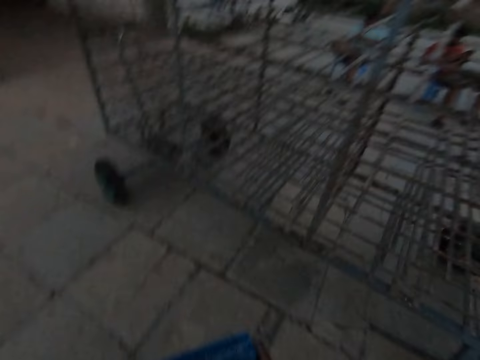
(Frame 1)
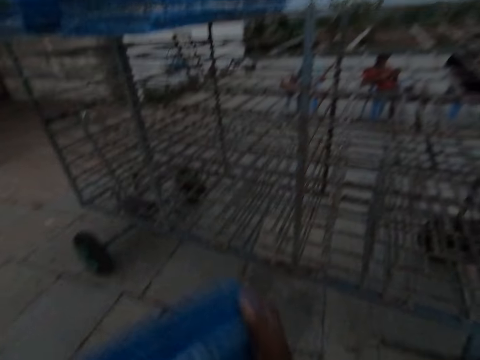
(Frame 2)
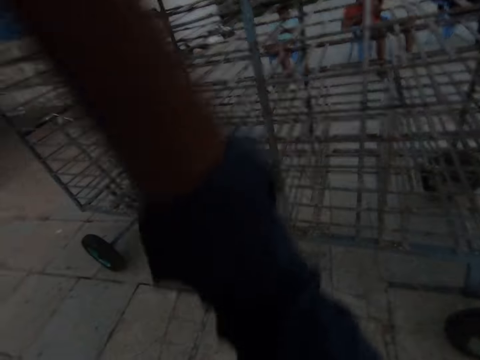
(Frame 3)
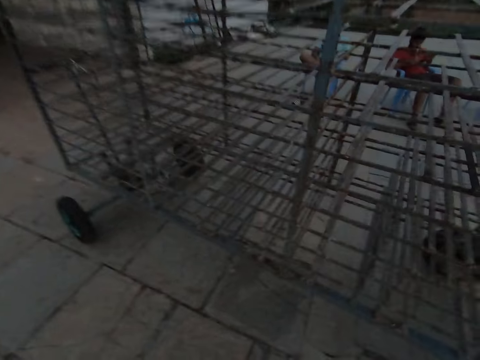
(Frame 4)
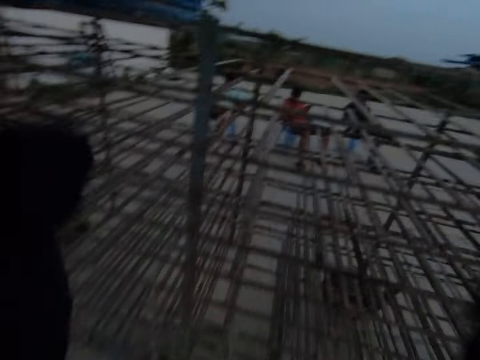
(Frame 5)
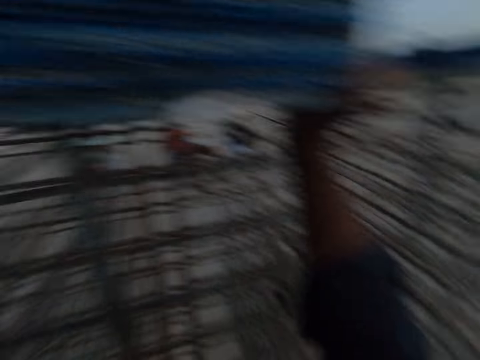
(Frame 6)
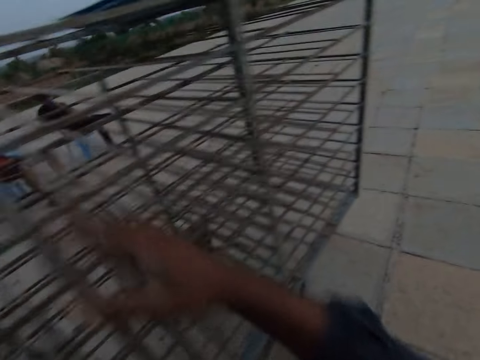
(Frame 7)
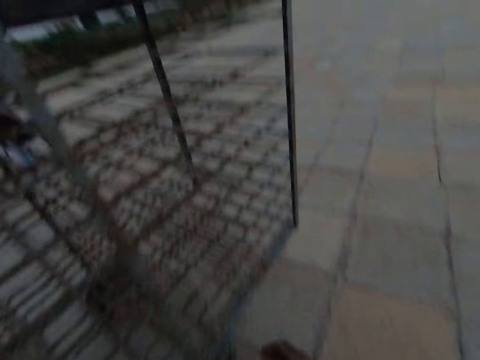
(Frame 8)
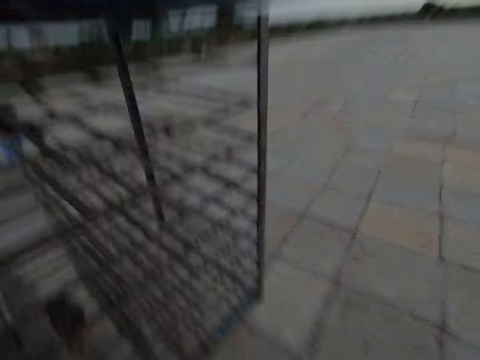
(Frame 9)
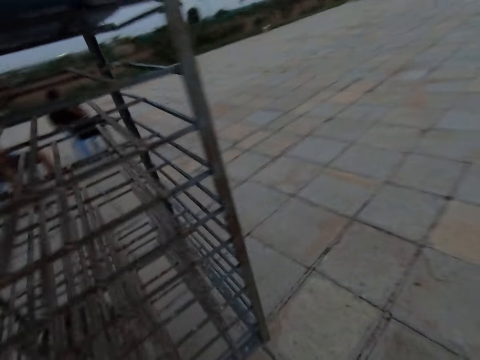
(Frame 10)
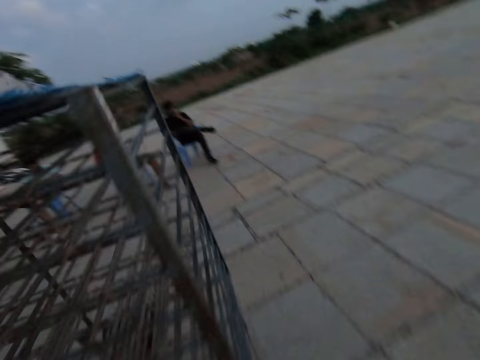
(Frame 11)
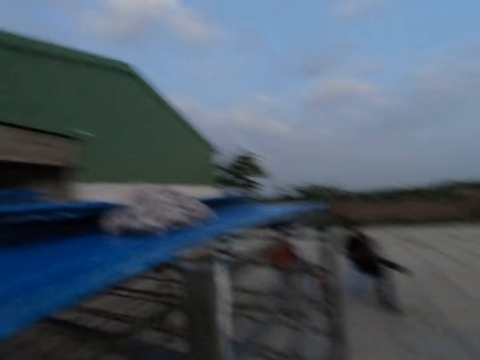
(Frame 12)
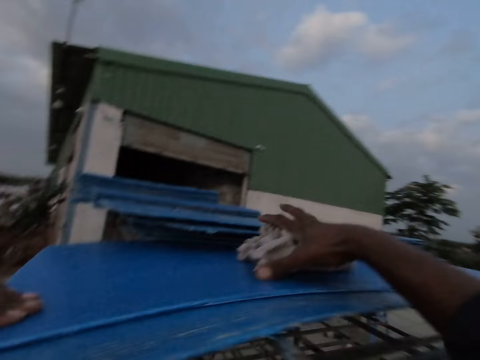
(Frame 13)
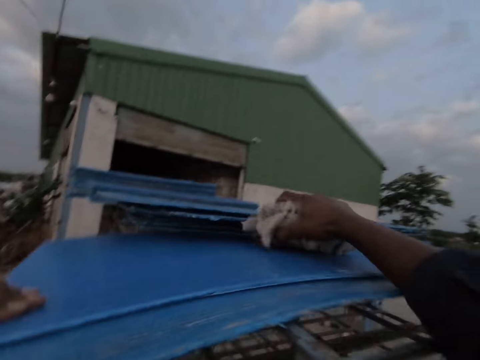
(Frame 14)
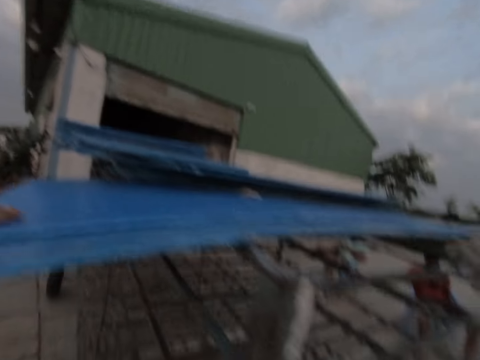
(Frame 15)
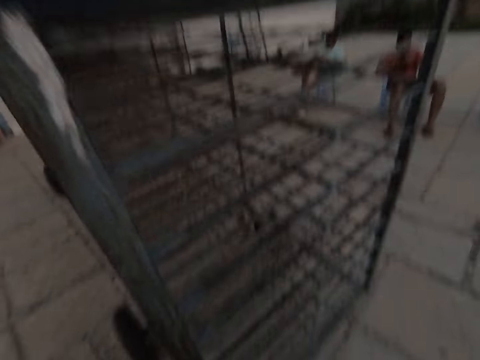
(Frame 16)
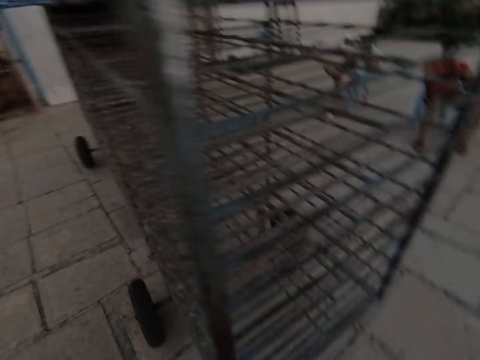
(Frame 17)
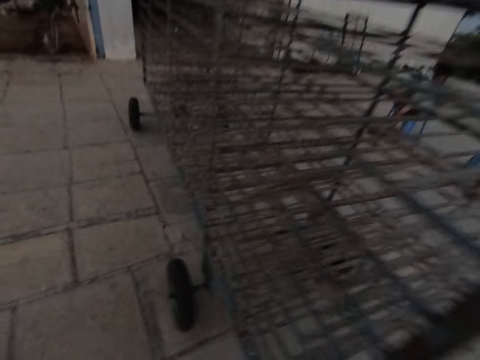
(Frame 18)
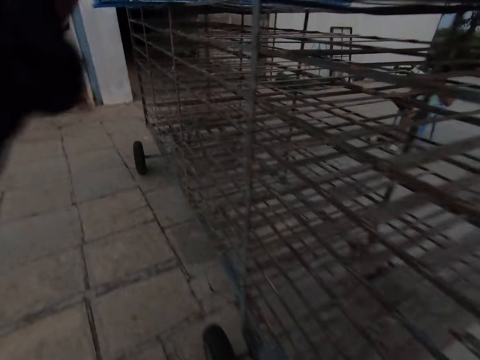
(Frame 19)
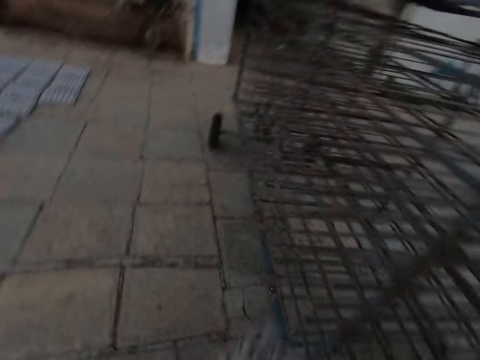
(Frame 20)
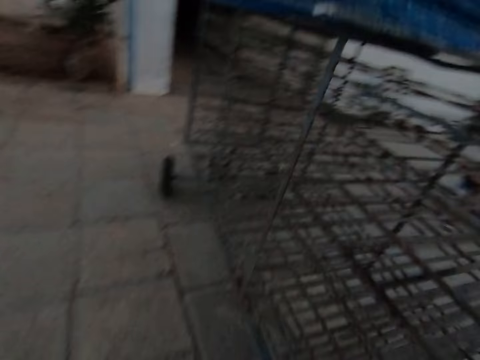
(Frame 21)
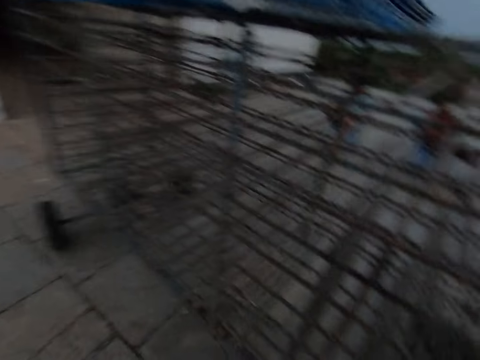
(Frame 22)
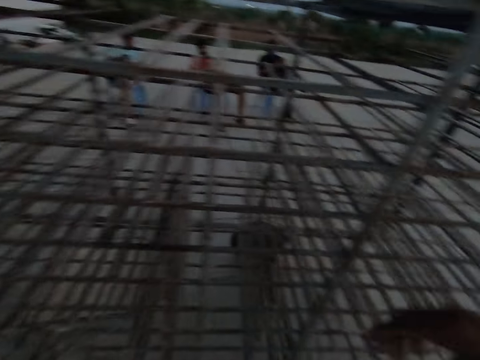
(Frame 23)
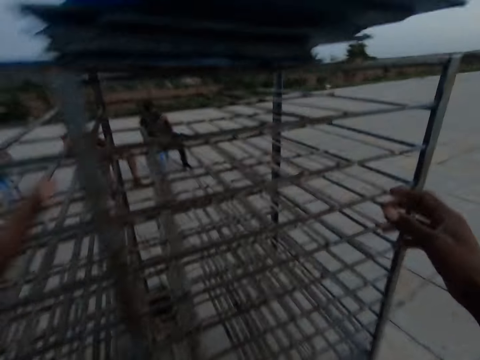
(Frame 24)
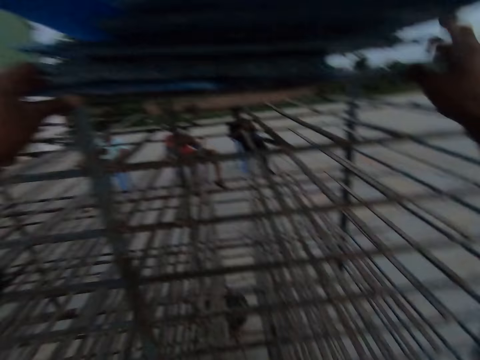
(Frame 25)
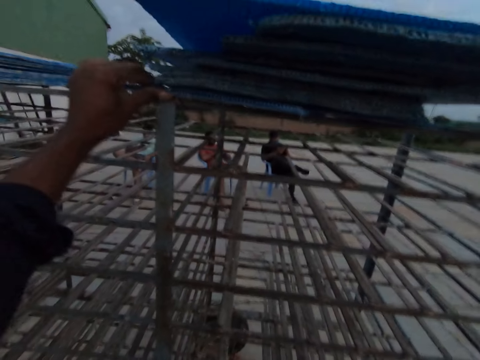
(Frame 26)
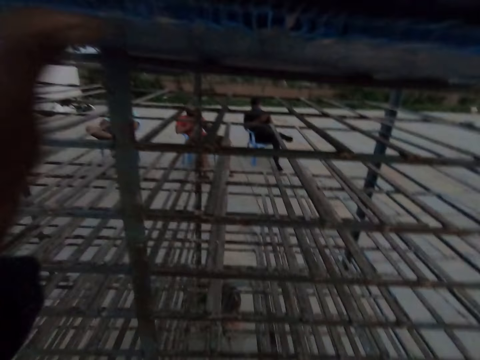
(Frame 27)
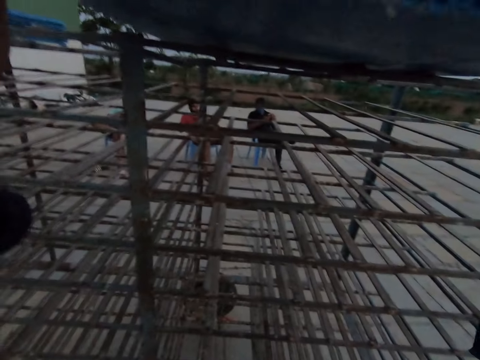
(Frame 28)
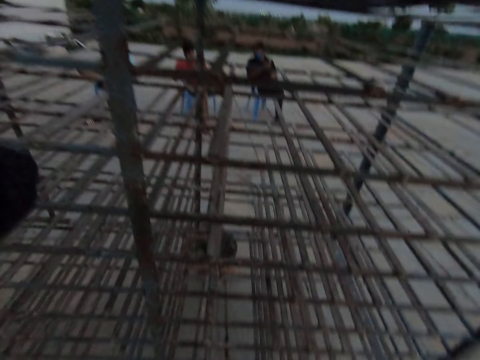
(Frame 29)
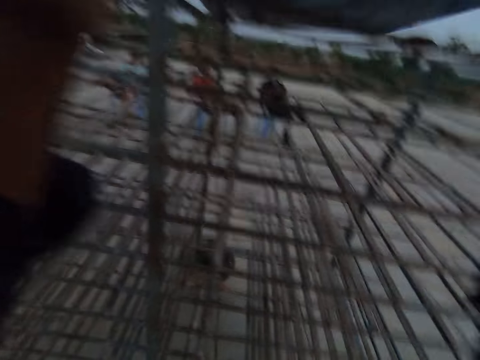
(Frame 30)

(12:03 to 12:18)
The camera wearer raises the boards in his hands. He drops the blue boards in his hands on the top of the rack. He lifts a cloth on a blue board on the top of the rack with his right hand. He drops the cloth in his right hand on the boards on the top of the rack. He lifts the blue boards on the top of the rack with his hands.

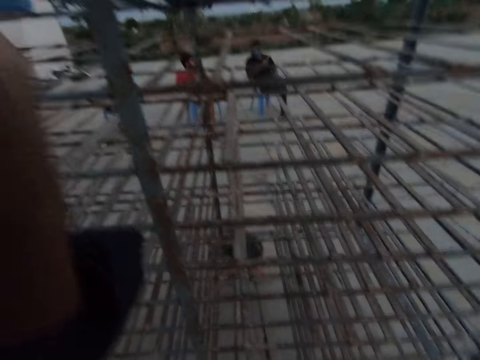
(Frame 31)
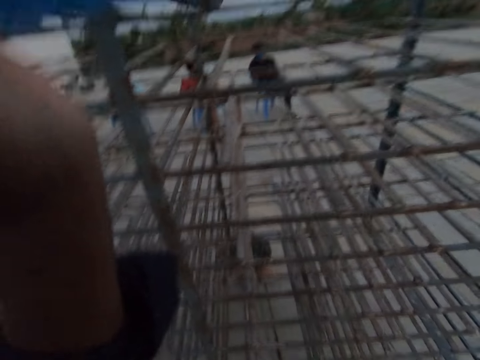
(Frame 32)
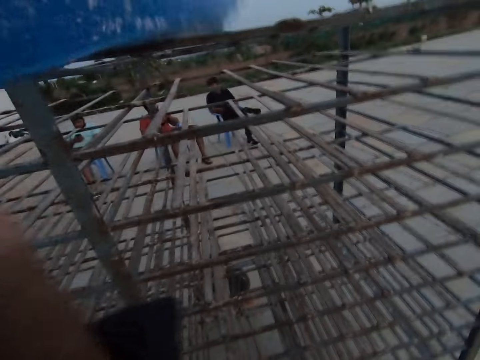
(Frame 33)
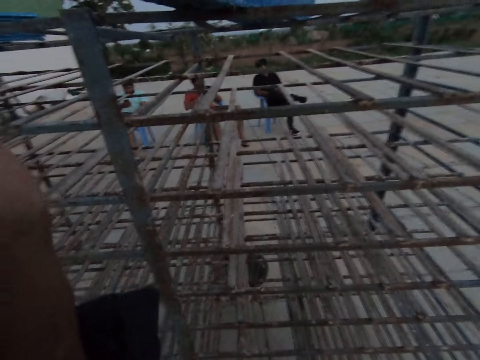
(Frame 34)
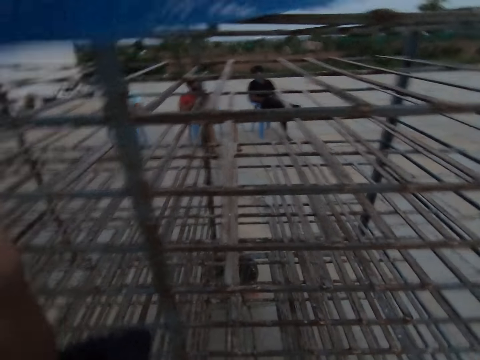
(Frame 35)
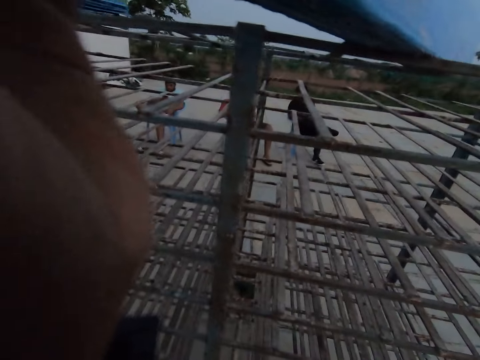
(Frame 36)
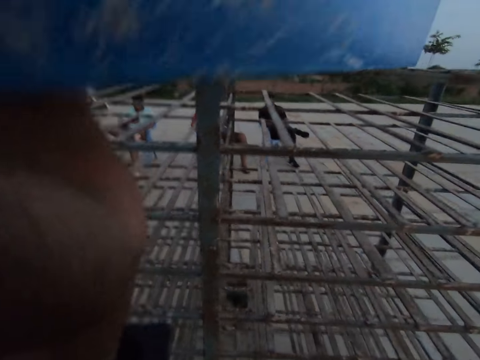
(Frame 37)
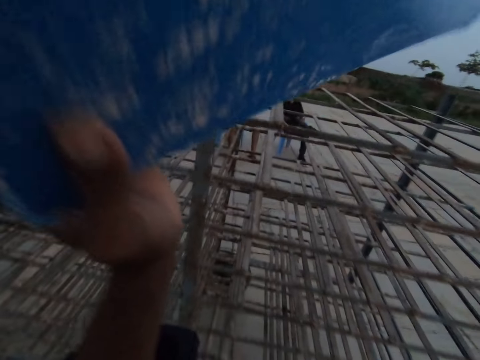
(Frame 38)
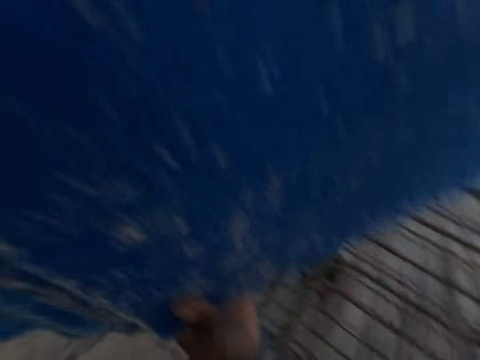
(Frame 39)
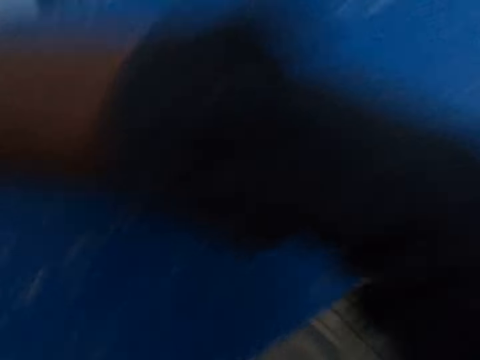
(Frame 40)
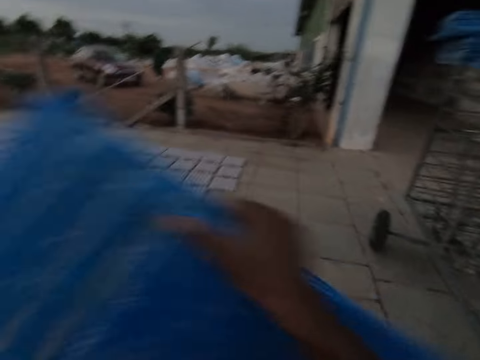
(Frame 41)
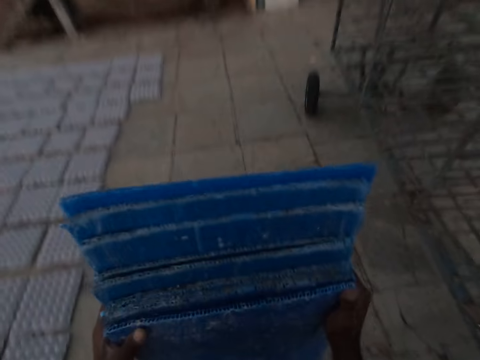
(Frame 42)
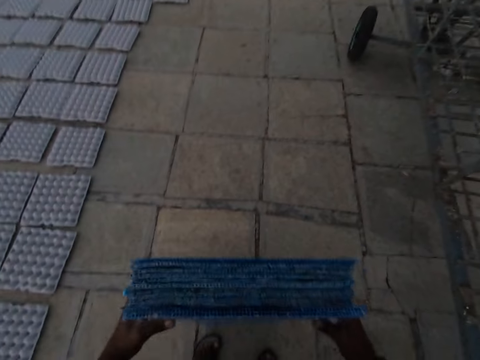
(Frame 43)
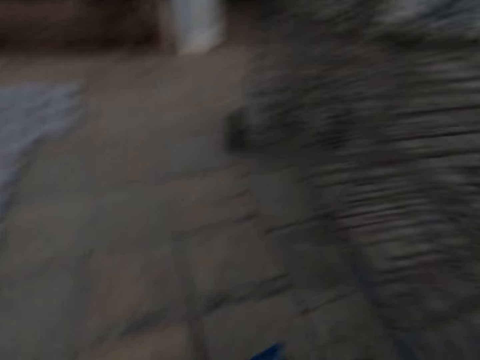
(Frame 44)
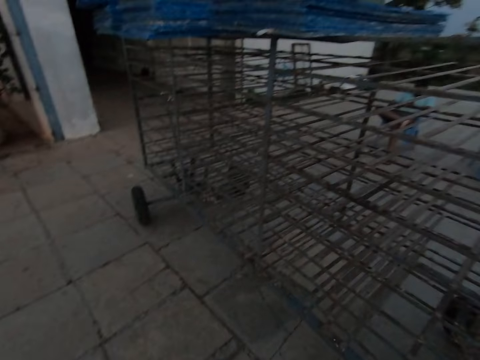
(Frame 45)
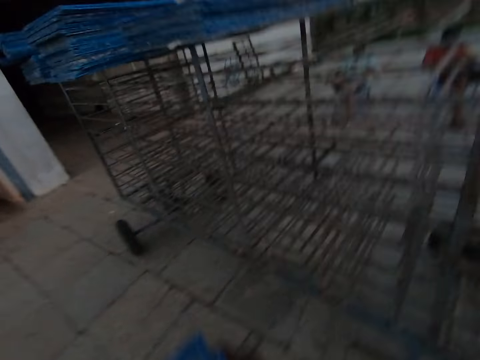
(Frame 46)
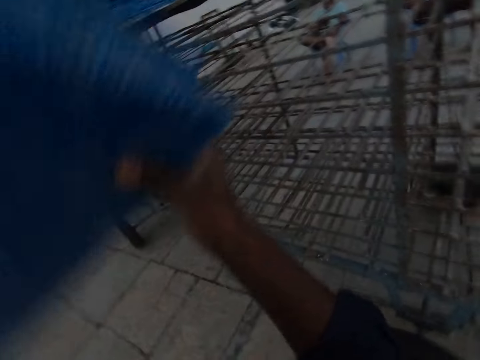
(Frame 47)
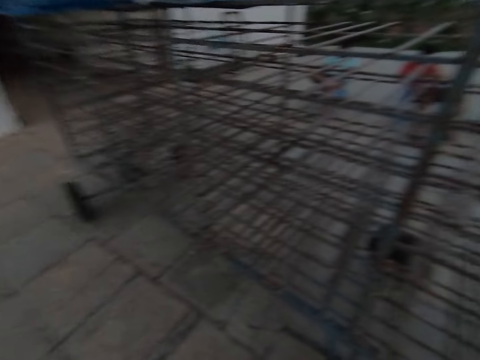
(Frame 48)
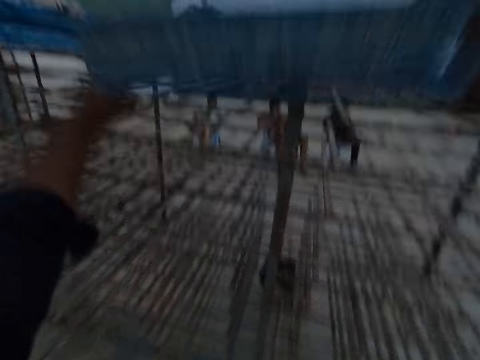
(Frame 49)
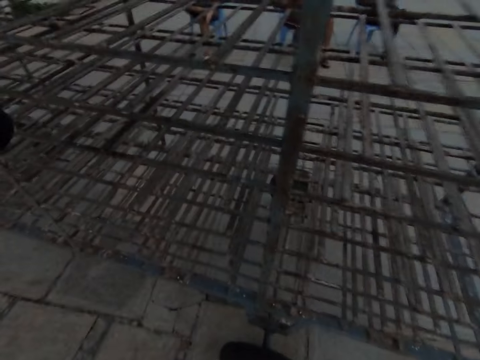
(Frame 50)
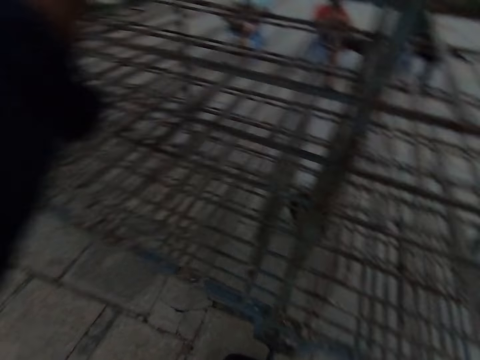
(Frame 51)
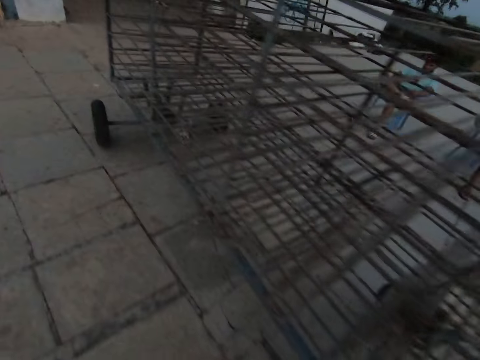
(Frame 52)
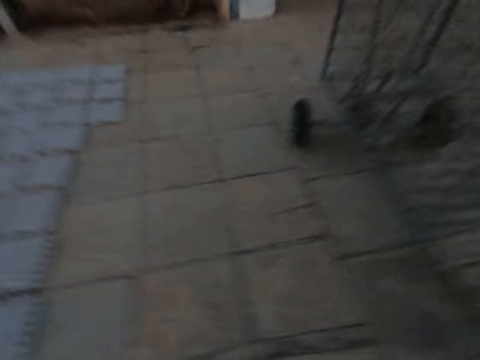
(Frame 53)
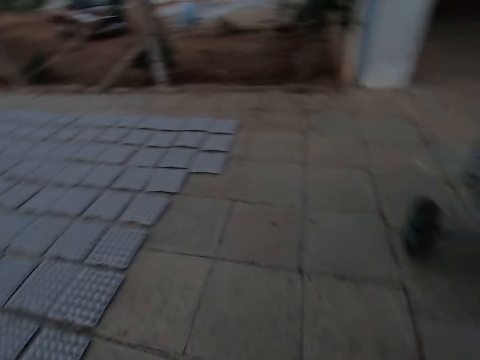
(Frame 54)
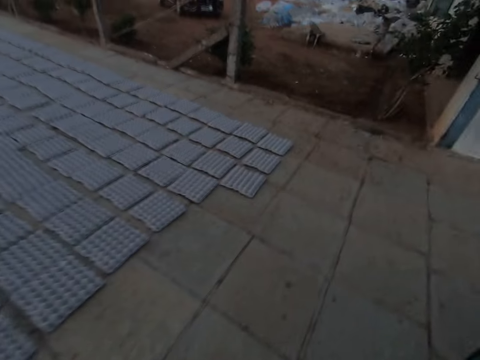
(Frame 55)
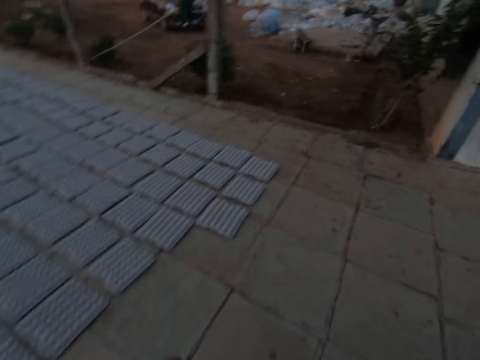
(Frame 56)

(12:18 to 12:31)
The camera wearer adjusts the boards on the rack with his hands. He pulls down the boards from the top of the rack. He drops the boards in his hands on the ground. He raises the boards in his hands. He drops the boards in his hands on the top of the rack.
